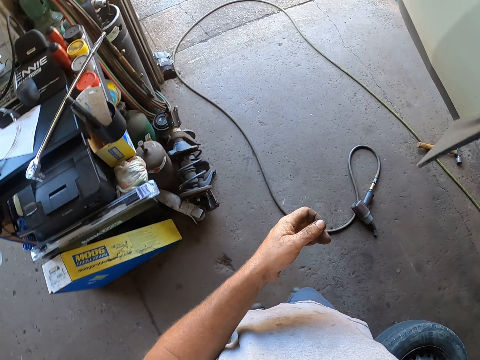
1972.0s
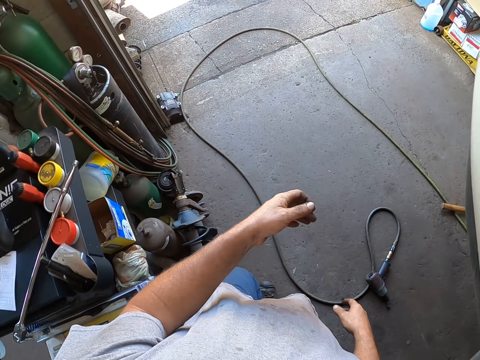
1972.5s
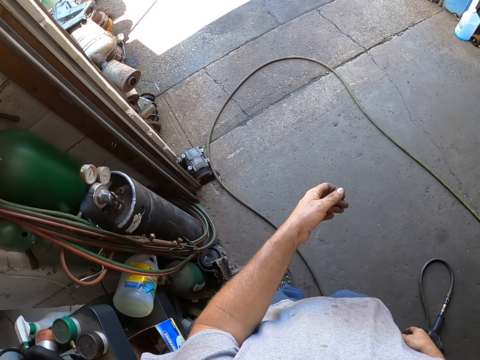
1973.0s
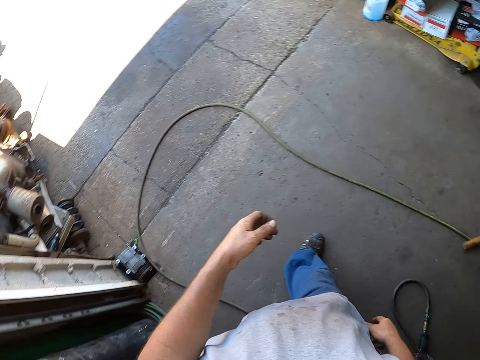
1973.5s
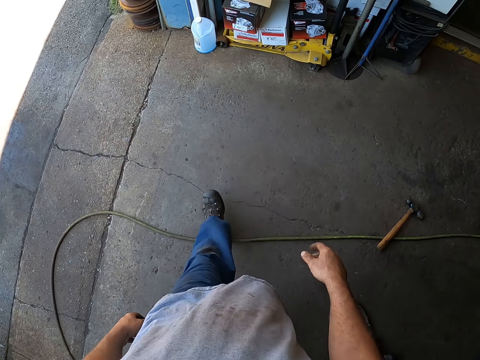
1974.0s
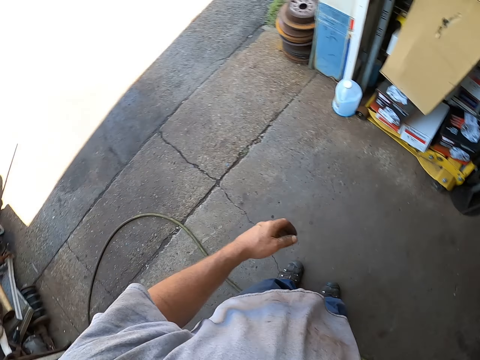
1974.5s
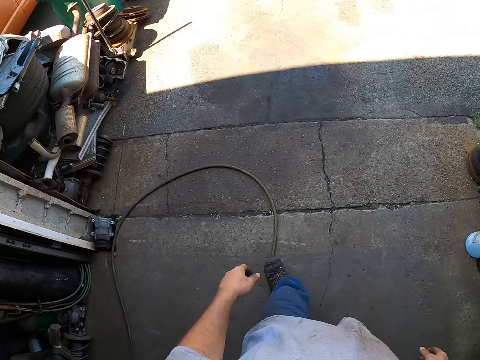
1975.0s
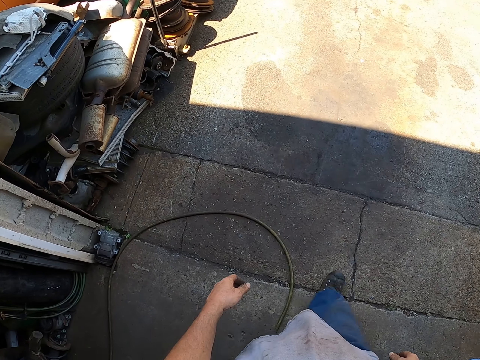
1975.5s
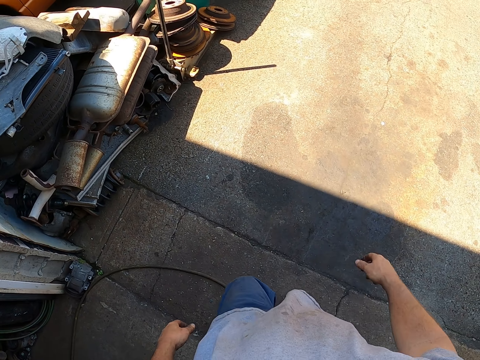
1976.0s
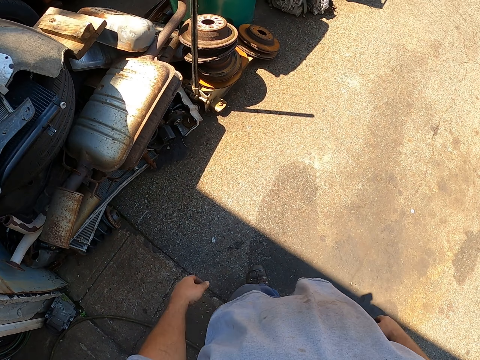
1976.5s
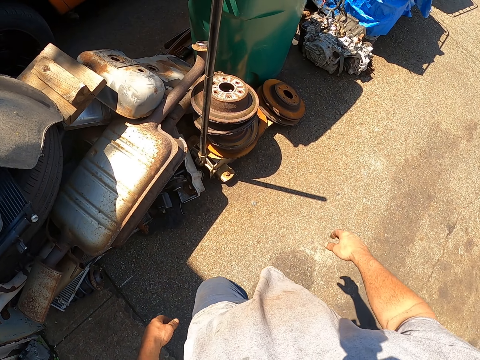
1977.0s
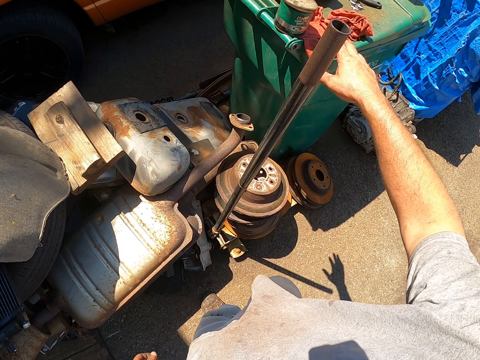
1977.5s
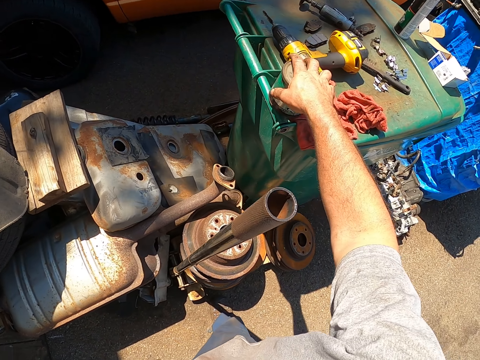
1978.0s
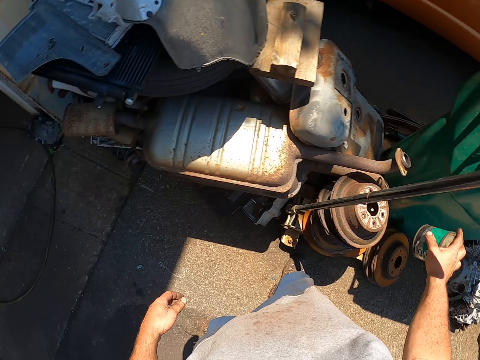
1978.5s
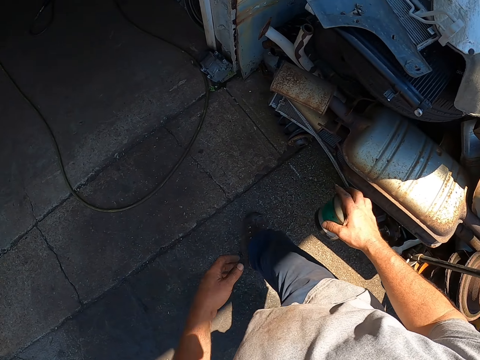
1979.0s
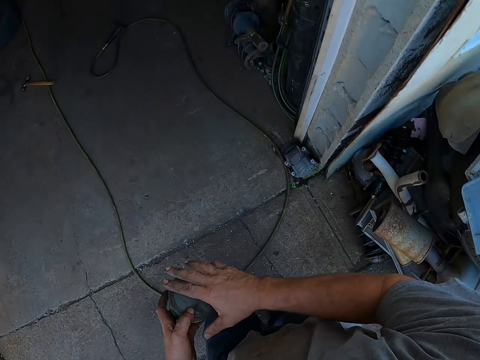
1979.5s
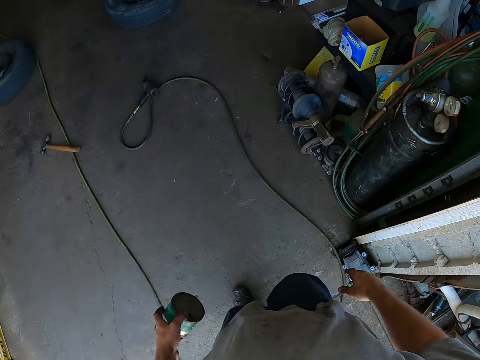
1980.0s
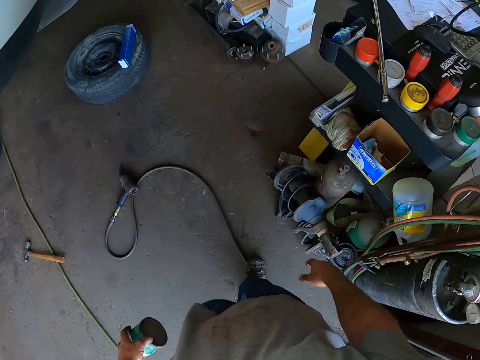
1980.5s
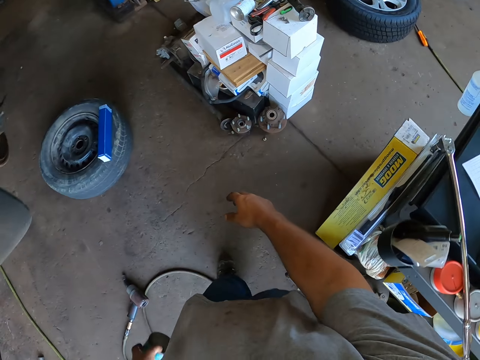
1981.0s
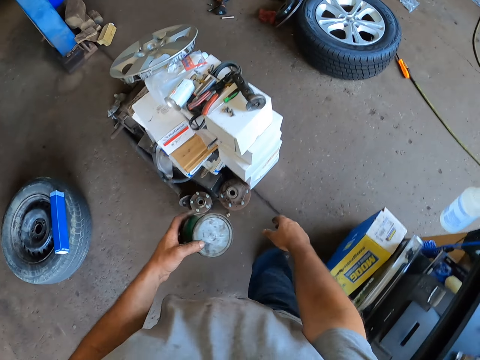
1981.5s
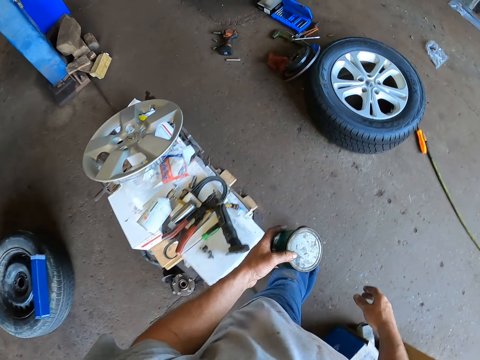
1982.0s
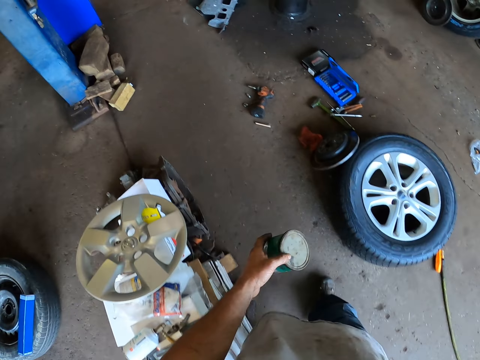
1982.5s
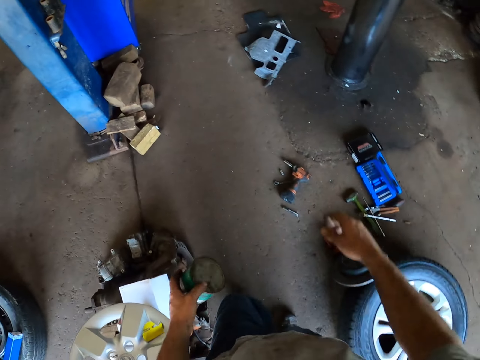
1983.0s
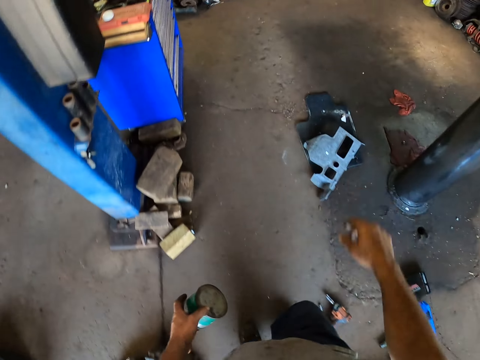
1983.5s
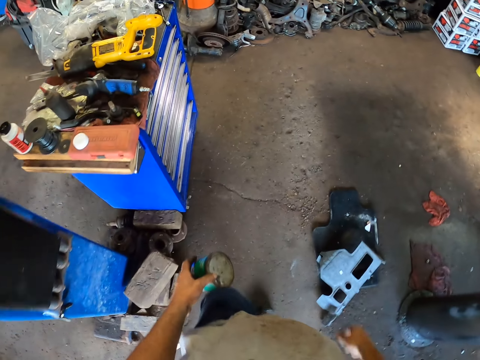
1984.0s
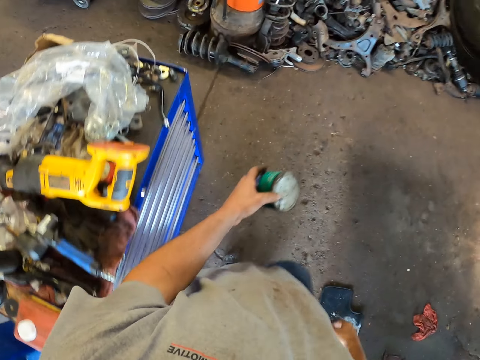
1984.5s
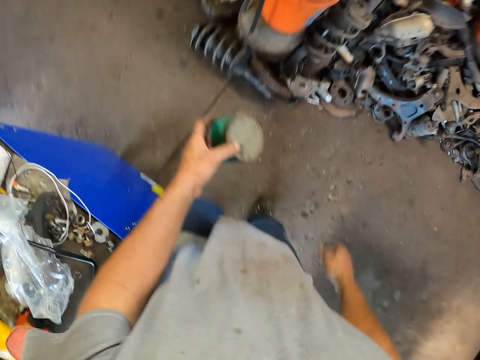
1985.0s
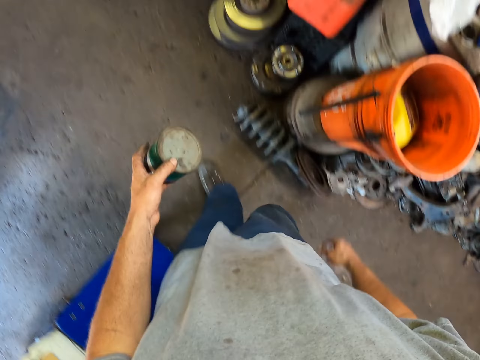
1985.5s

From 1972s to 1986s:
The camera wearer walks outside. They pick the paint from the dustbin. They walk to the garage.

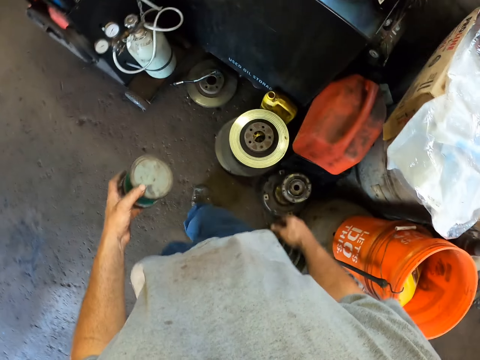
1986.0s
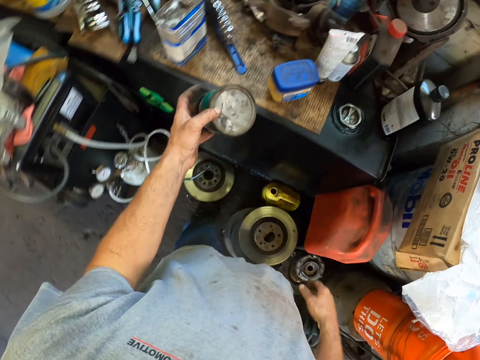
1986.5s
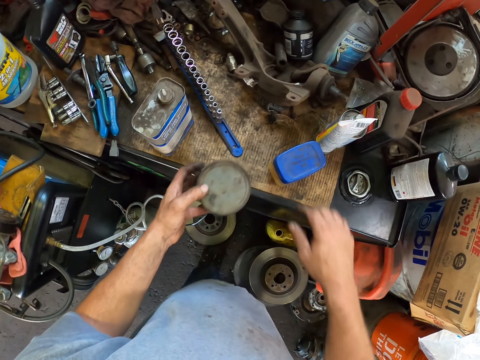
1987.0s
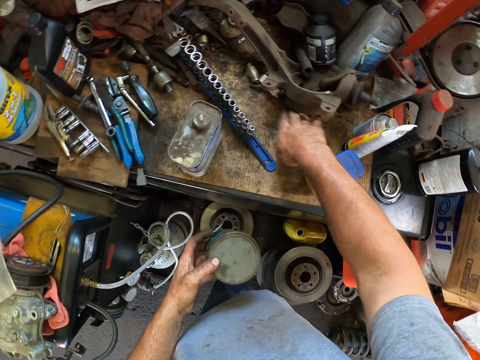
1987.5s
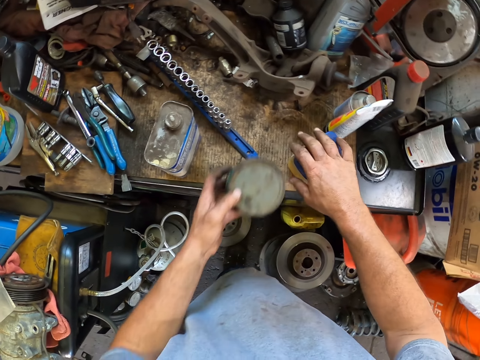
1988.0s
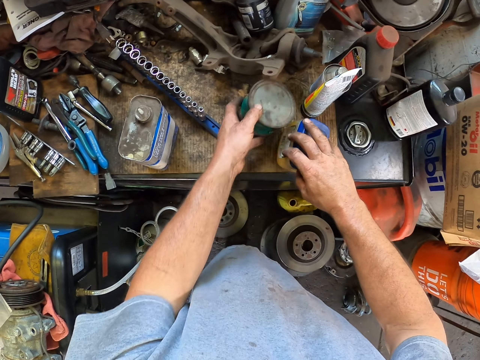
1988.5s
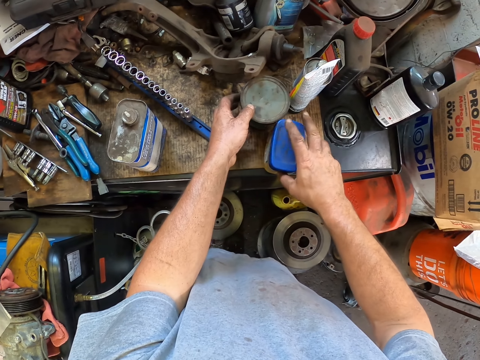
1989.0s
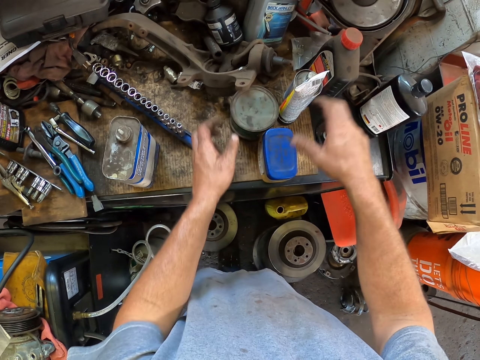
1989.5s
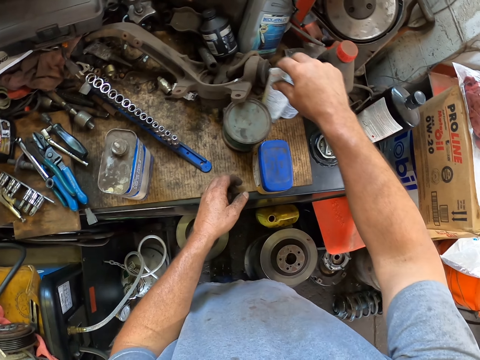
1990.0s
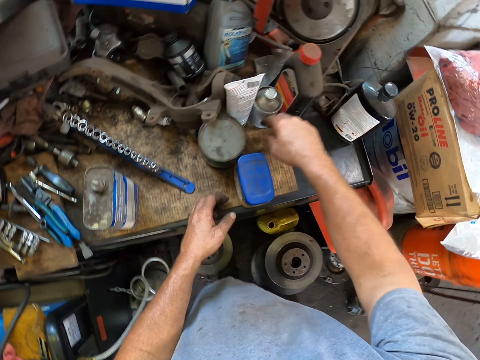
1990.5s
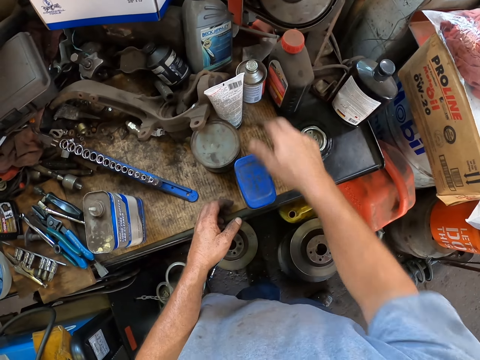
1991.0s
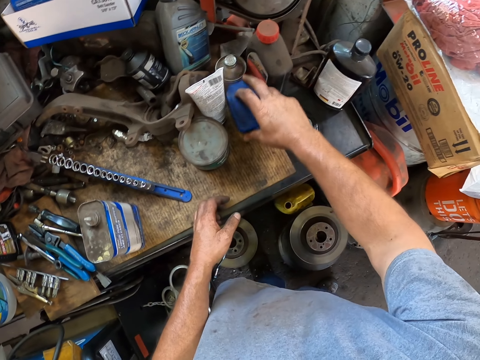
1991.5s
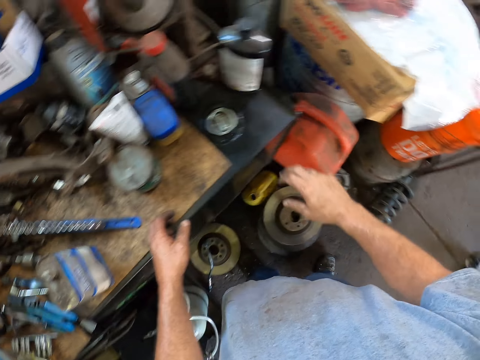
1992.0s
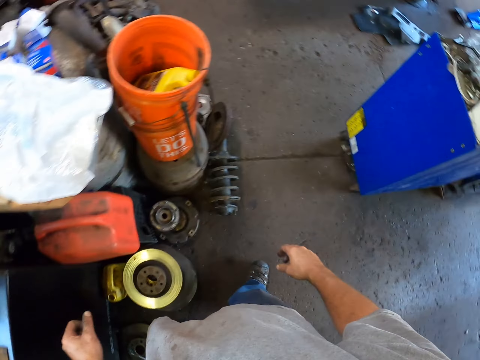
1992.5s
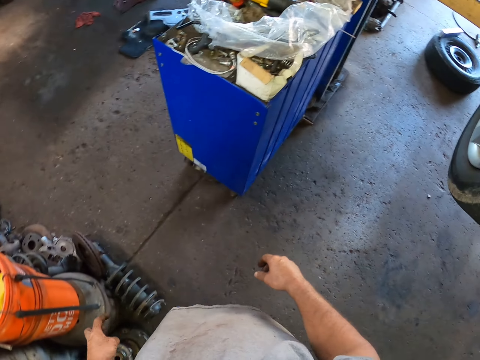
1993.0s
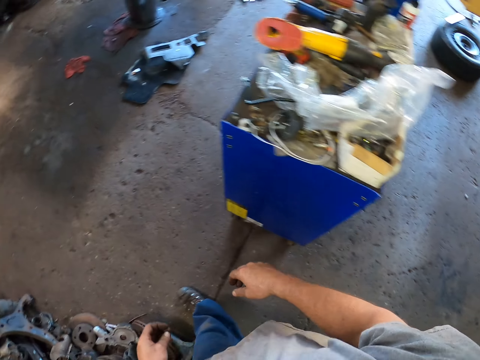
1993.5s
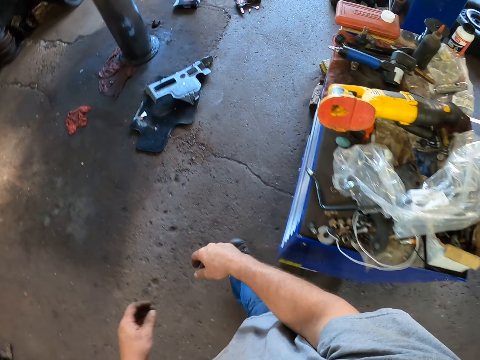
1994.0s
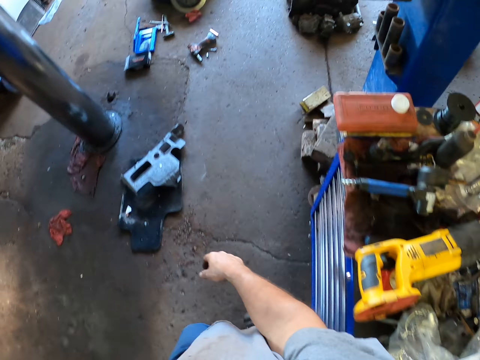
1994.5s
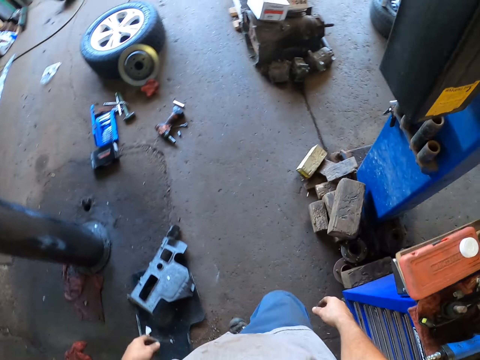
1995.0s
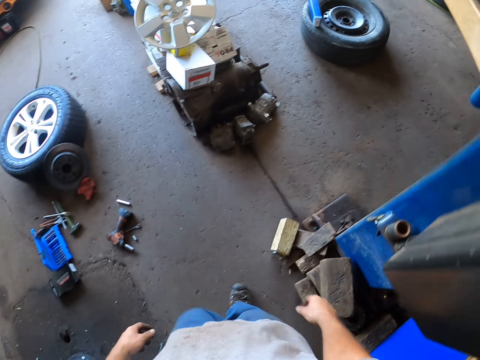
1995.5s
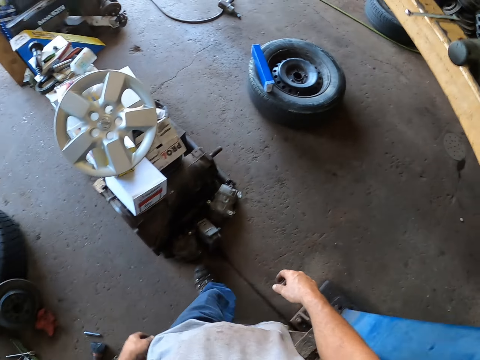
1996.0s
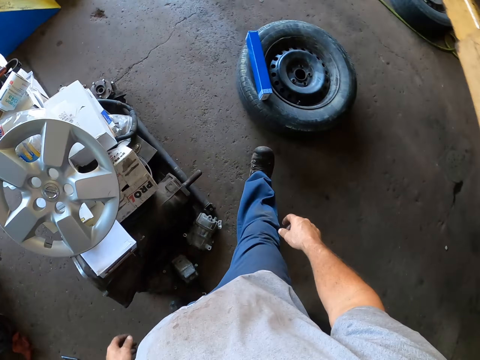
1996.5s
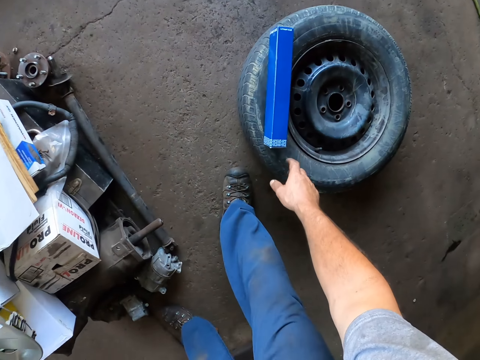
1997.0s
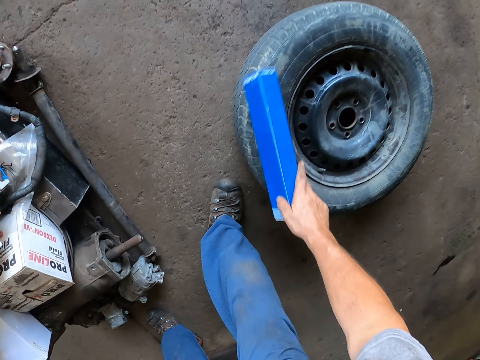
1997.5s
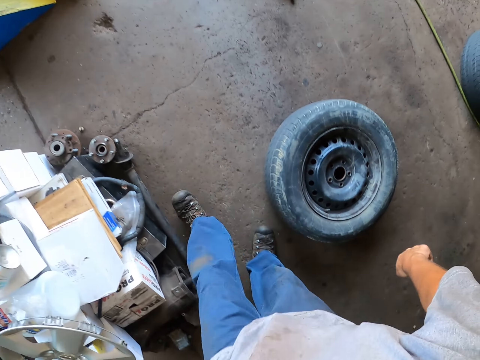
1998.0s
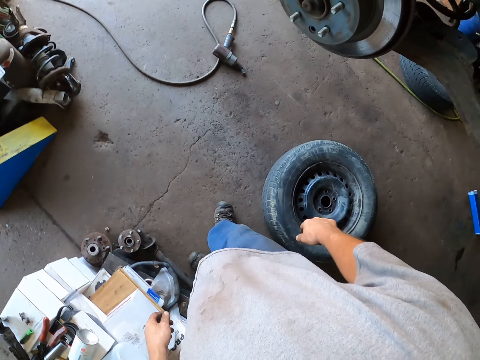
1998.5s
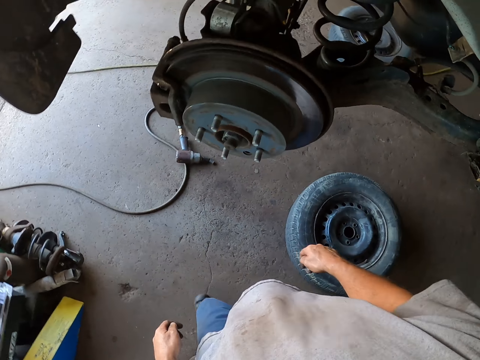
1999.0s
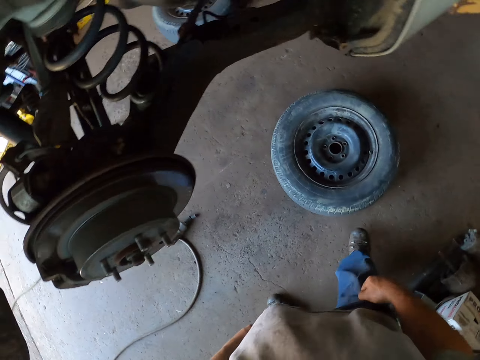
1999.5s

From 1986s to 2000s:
The camera wearer places the paint on the table. They push something. They arrange the table. They walk around the garage. They remove the blue box from the car wheel. They throw the blue box.
